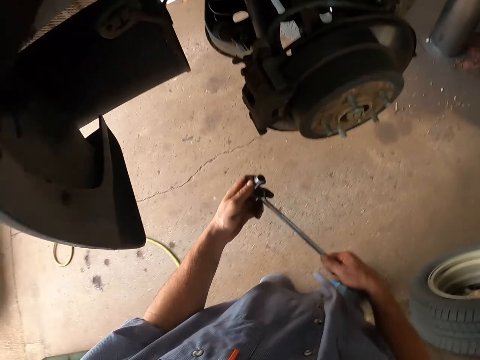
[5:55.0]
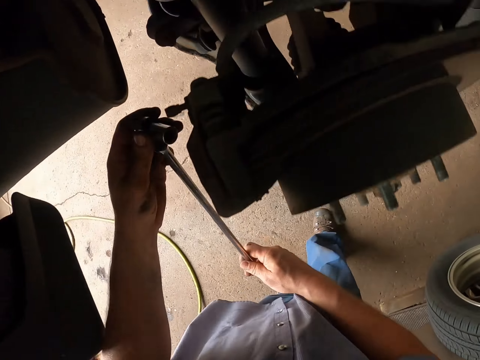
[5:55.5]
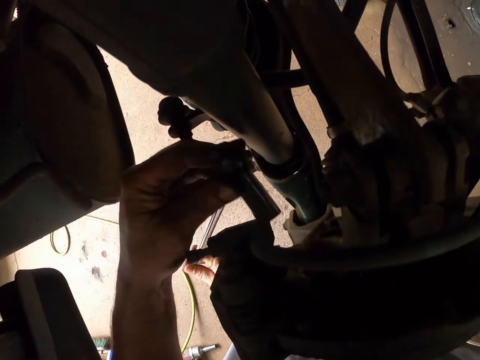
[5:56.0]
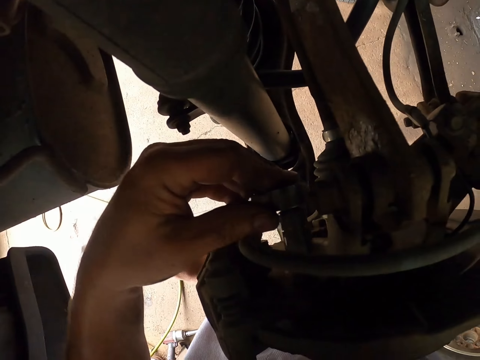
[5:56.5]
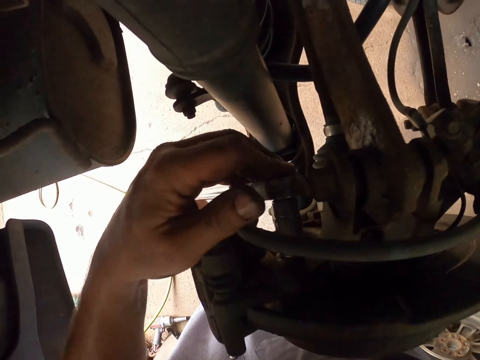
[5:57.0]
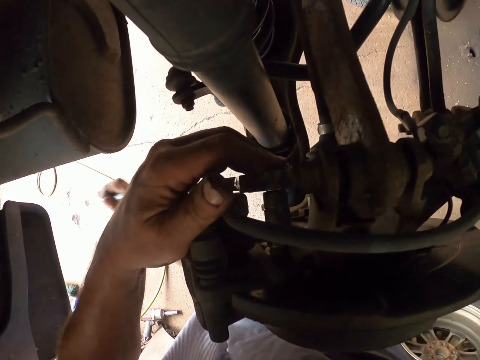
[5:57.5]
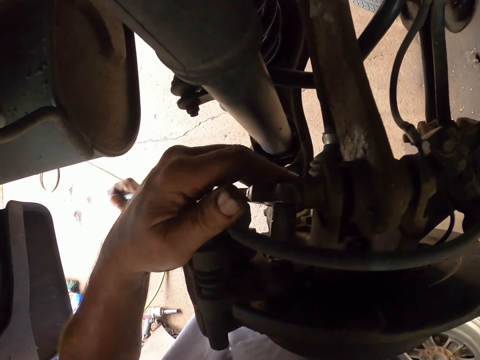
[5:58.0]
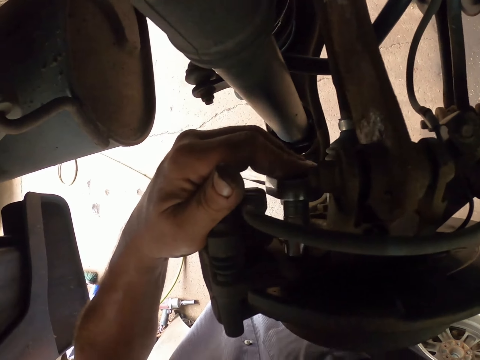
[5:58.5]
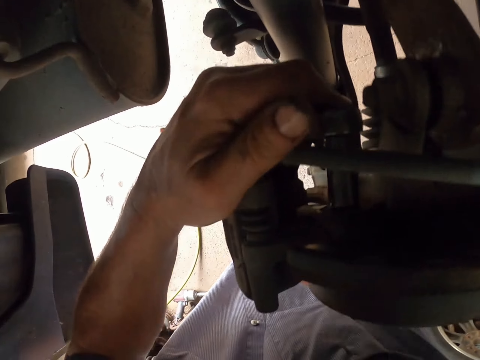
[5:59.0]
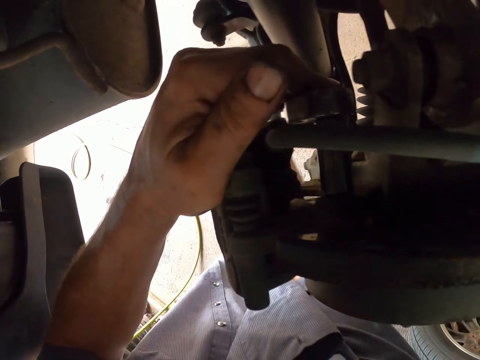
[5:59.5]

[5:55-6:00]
The camera wearer removes bolts with a wrench.

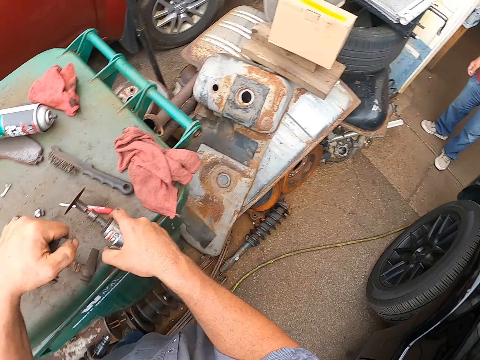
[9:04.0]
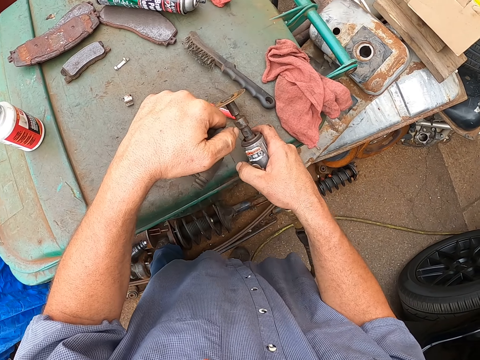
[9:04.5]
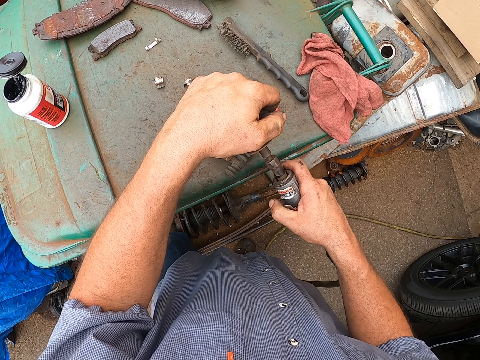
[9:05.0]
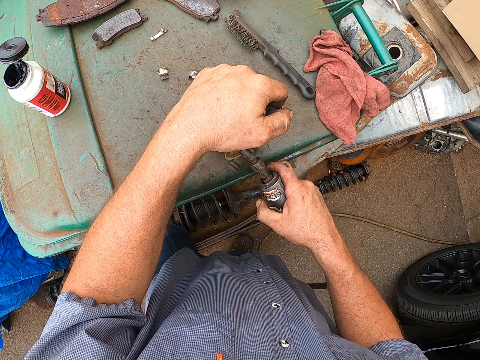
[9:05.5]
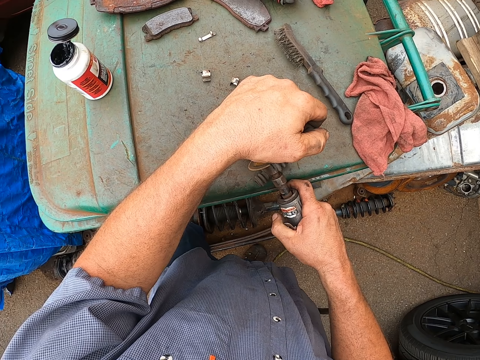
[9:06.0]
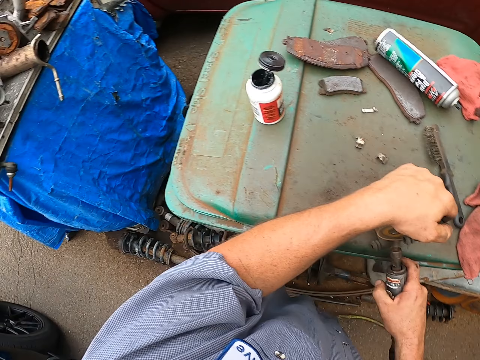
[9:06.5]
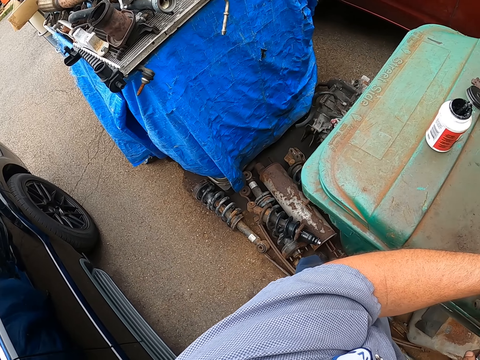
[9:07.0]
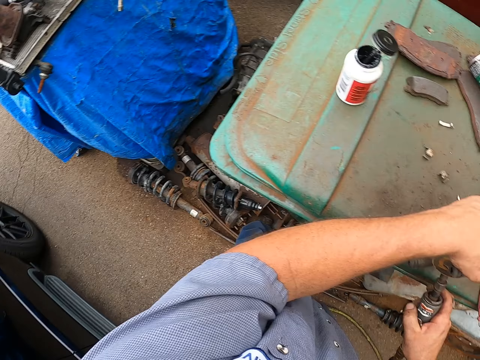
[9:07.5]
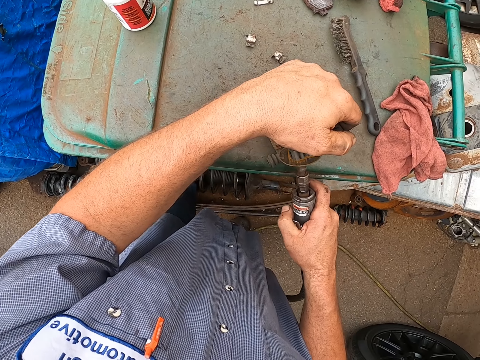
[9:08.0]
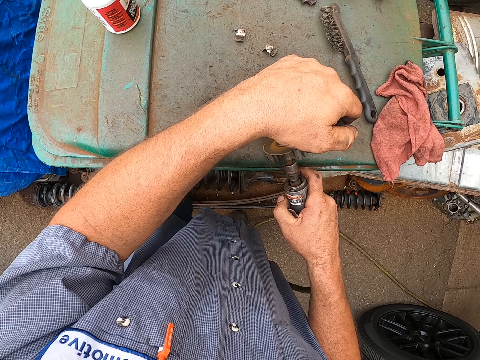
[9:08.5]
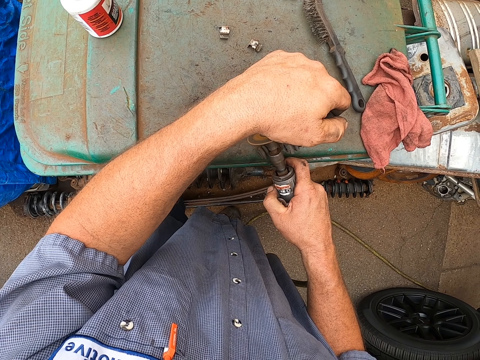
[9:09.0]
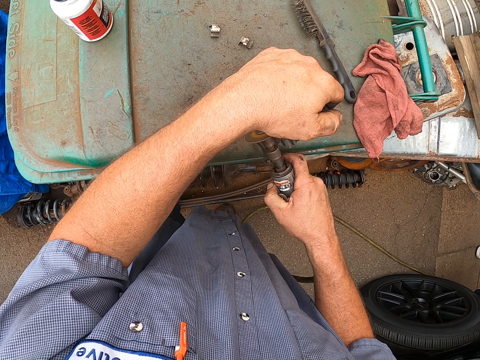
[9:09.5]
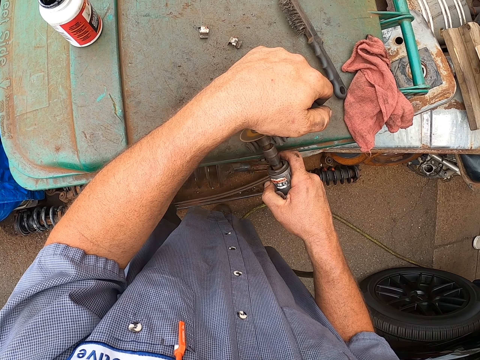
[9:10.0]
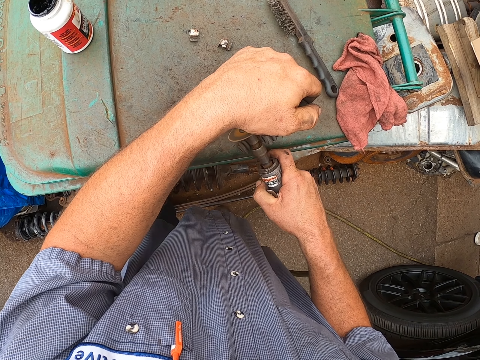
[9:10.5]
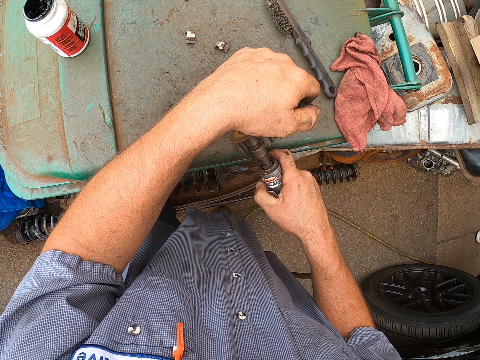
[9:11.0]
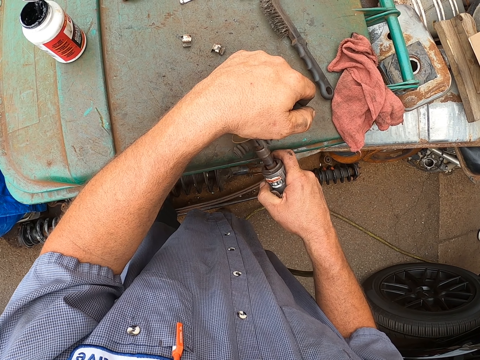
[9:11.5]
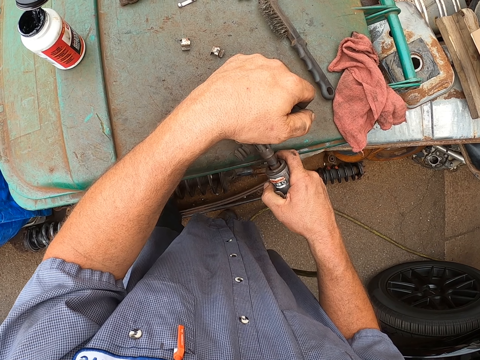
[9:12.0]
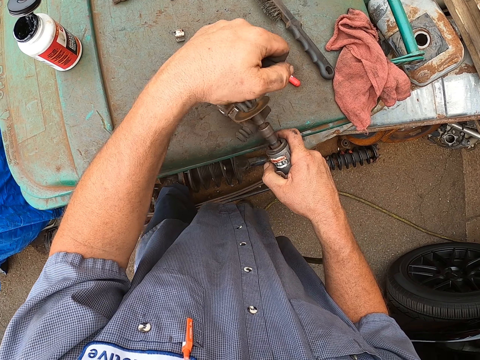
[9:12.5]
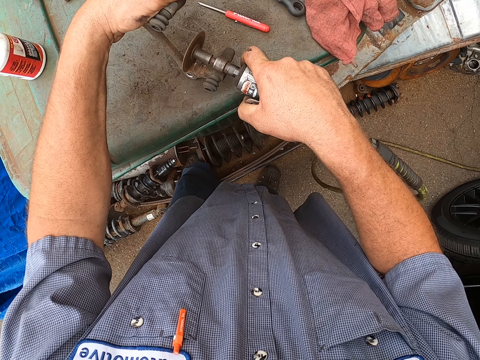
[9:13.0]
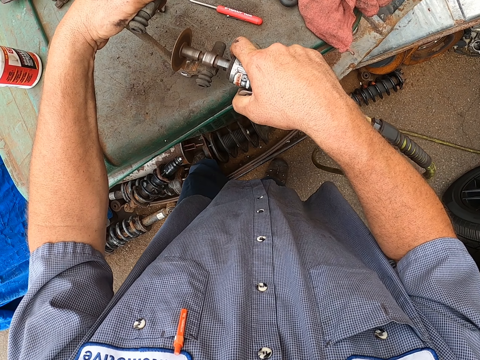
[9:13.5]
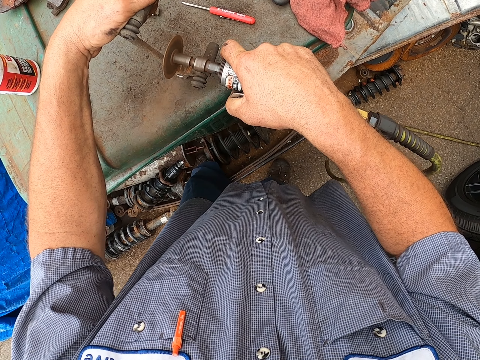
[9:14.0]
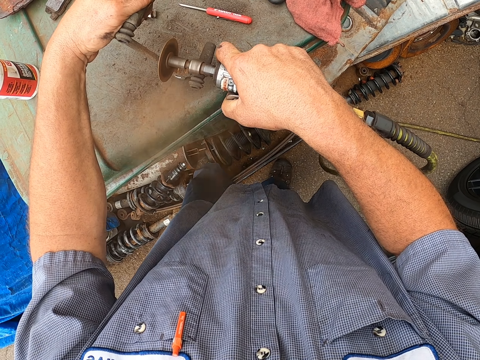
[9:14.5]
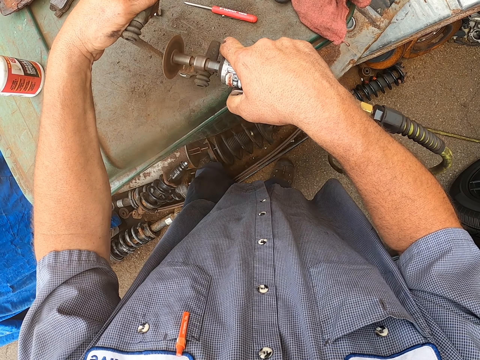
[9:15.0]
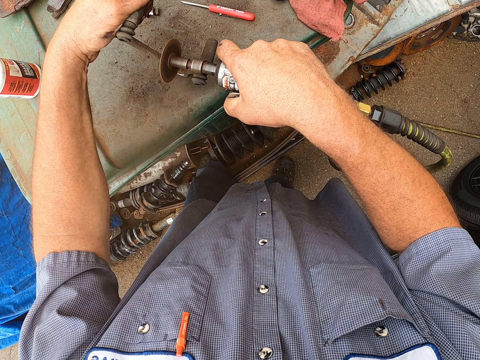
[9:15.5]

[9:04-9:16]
The camera wearer removes rust from a brake caliper. He files the stator with a filer with his right hand. He looks around the garage. He removes rust from the brake caliper.

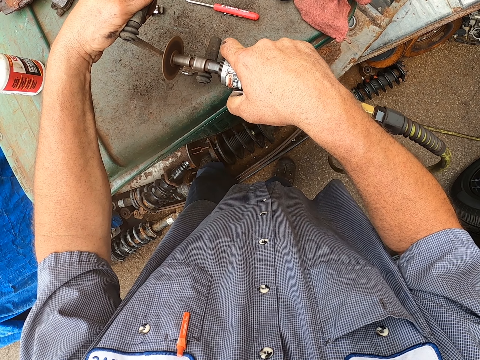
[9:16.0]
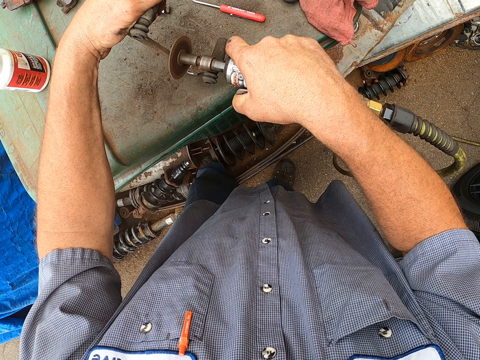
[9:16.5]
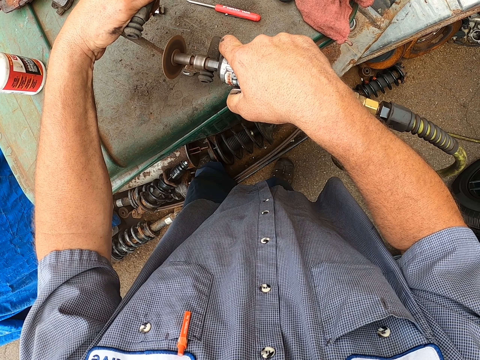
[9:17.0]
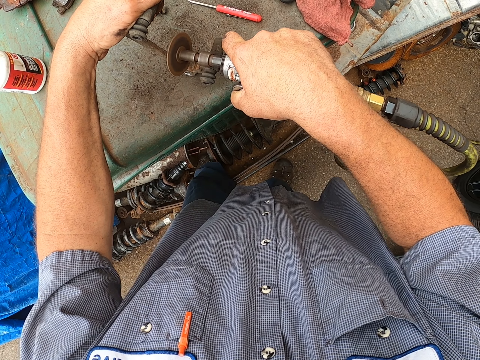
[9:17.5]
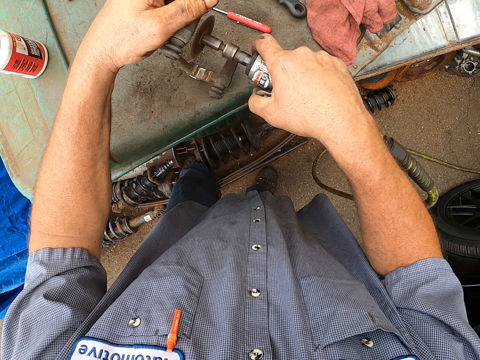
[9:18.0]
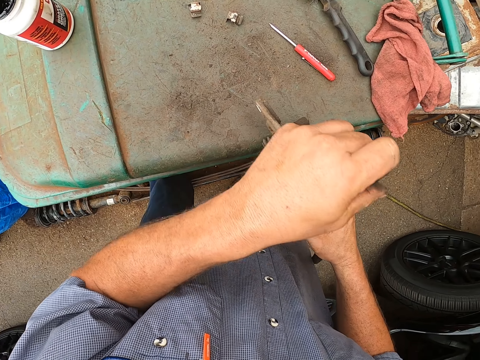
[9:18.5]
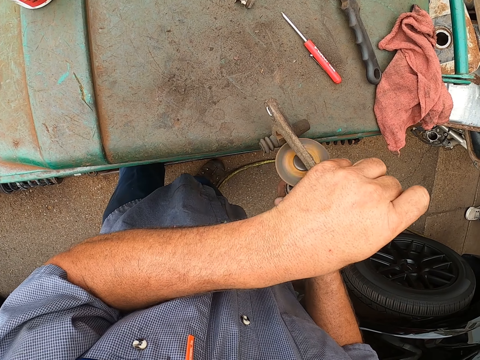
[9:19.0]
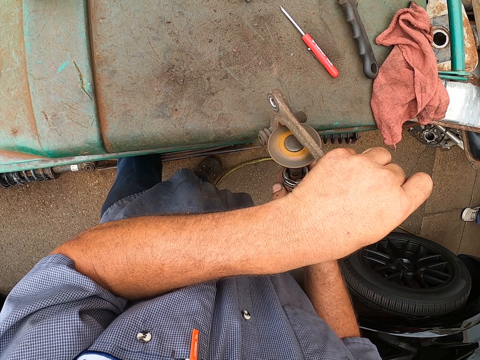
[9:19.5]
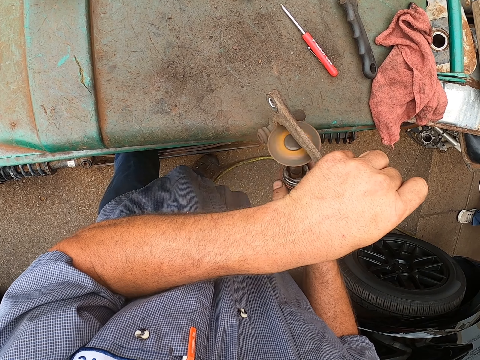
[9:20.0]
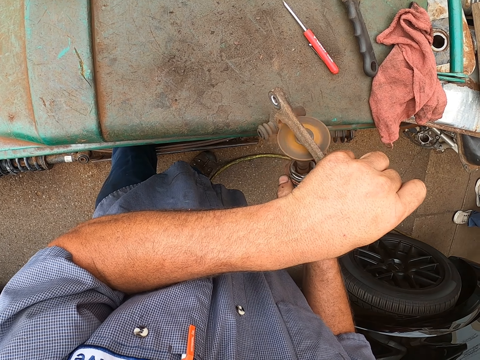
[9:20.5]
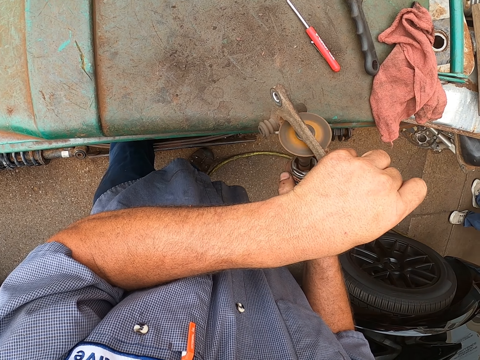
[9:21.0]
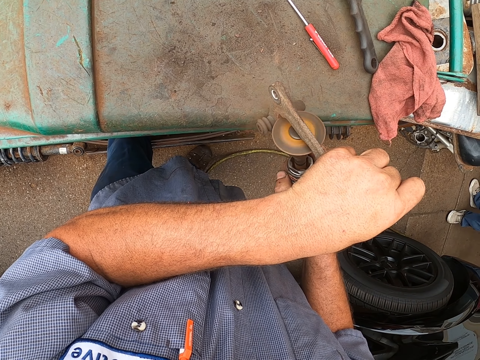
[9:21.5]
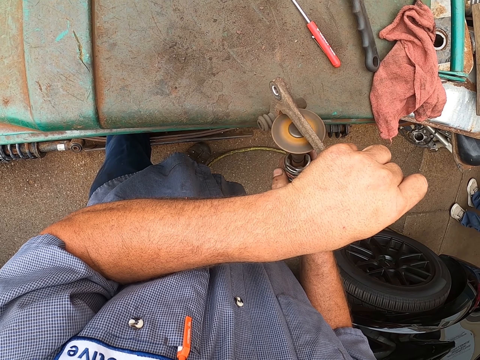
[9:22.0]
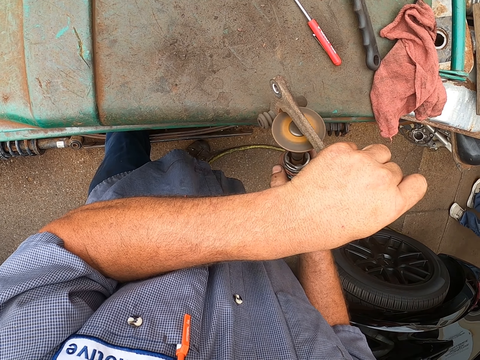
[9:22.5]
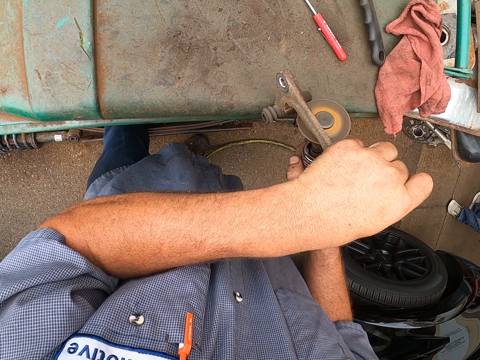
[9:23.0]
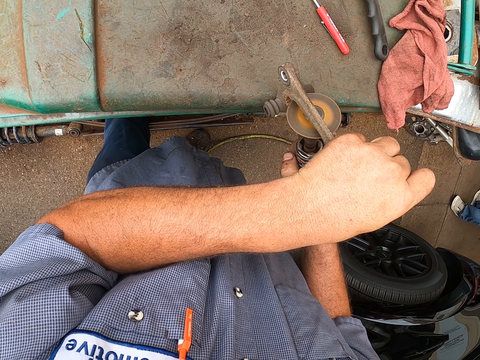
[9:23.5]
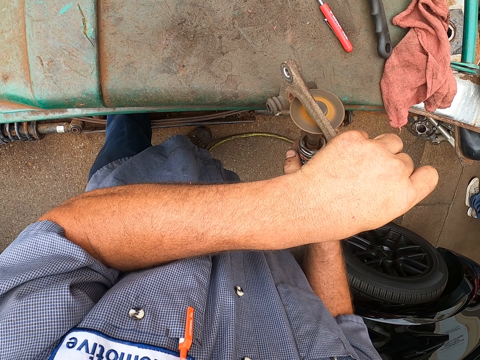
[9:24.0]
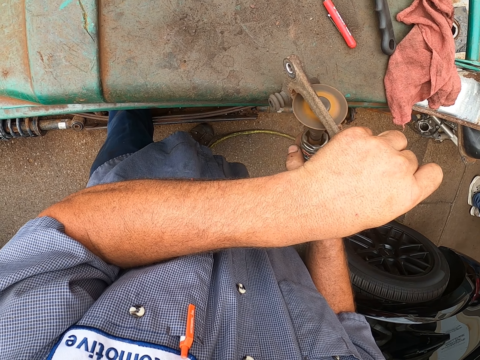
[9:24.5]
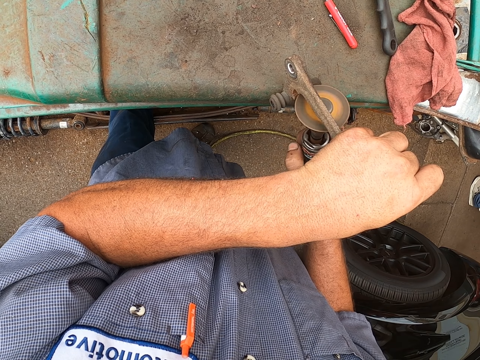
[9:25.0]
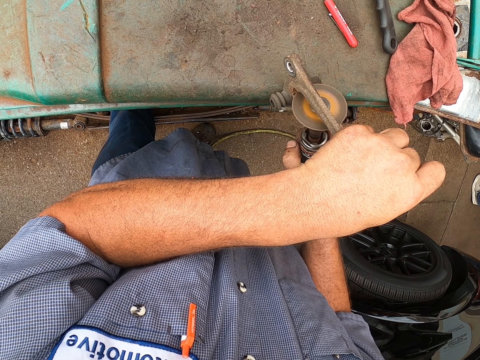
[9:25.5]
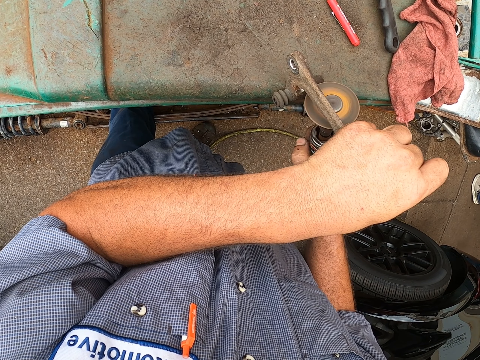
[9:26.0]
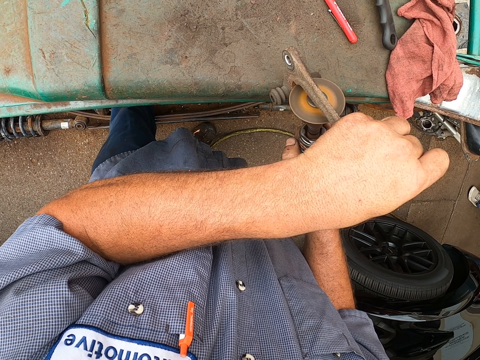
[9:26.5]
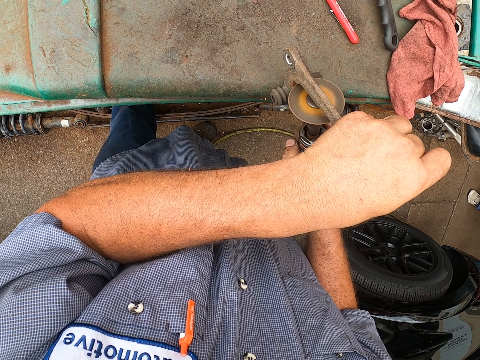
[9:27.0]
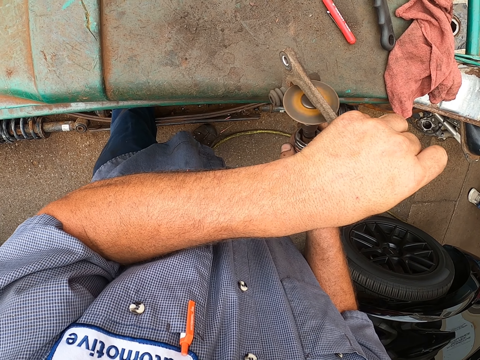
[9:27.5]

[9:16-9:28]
The camera wearer turns the metal. They remove rust from the metal with the rust remover machine.
